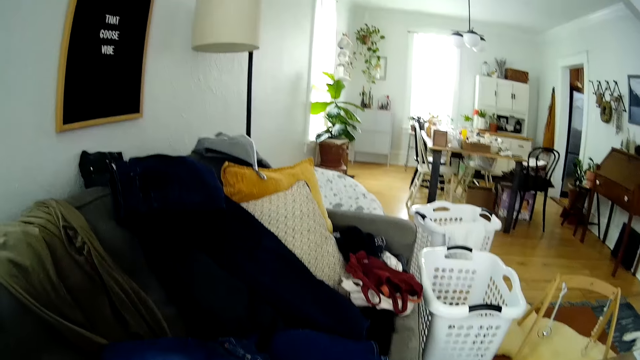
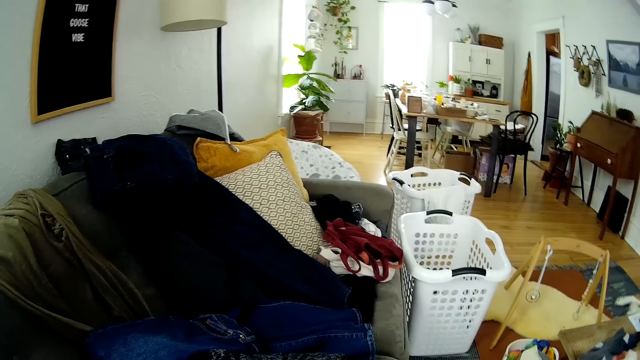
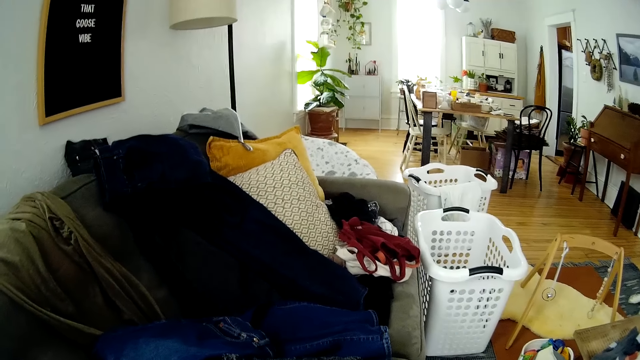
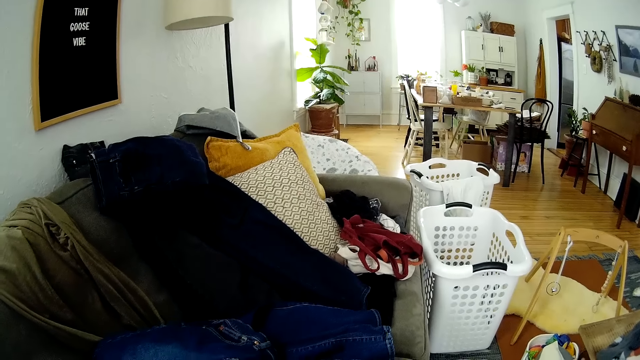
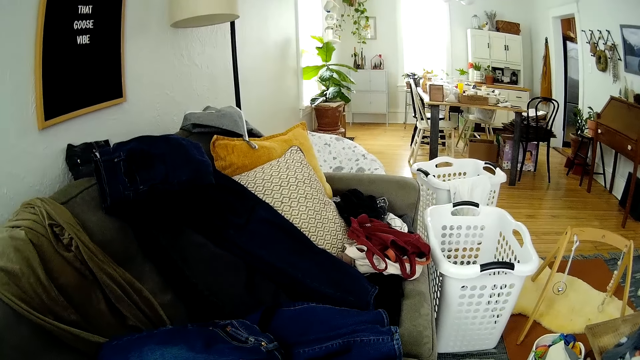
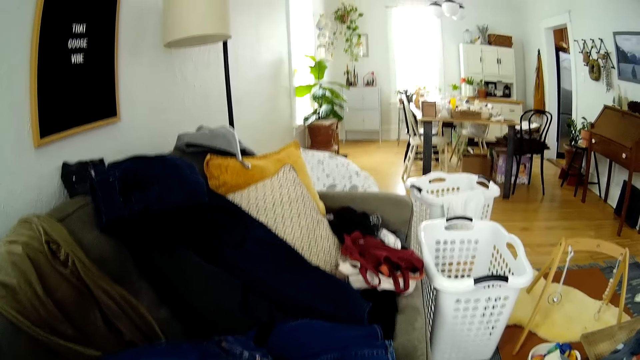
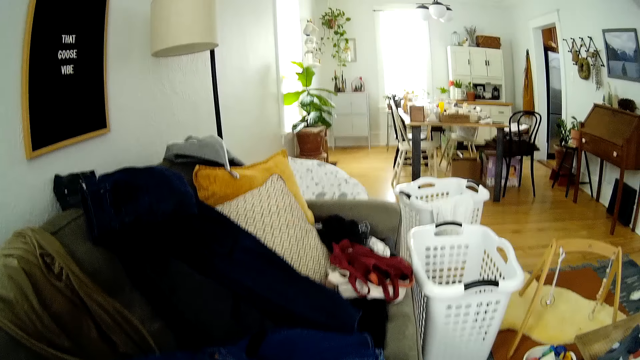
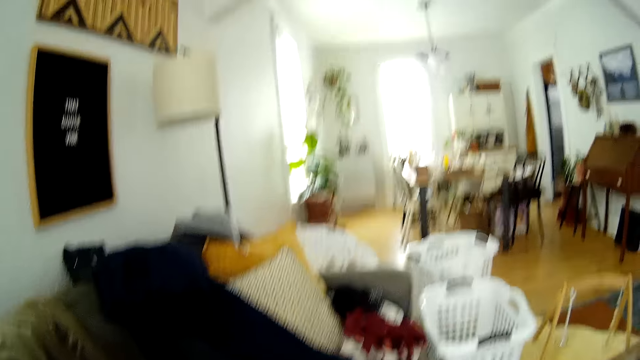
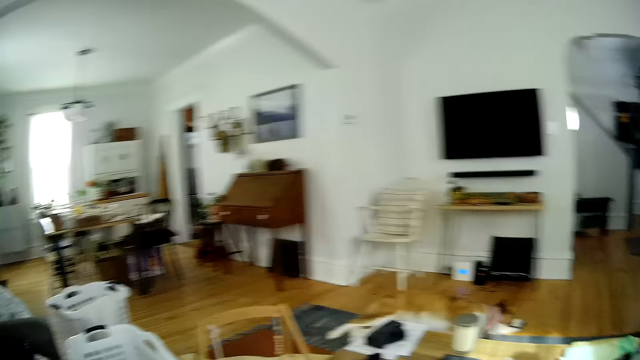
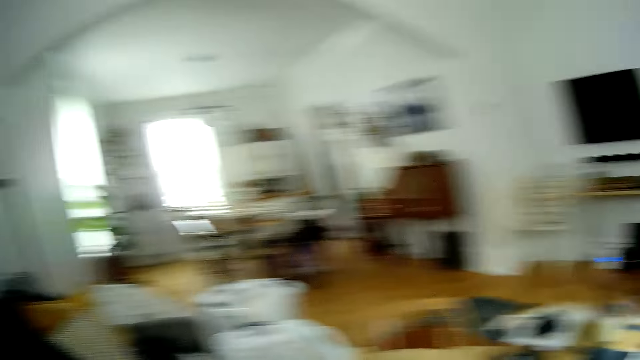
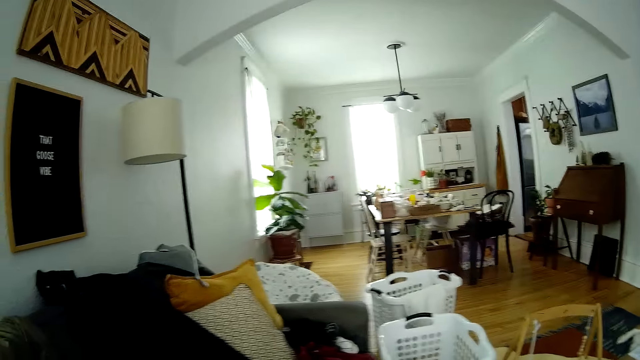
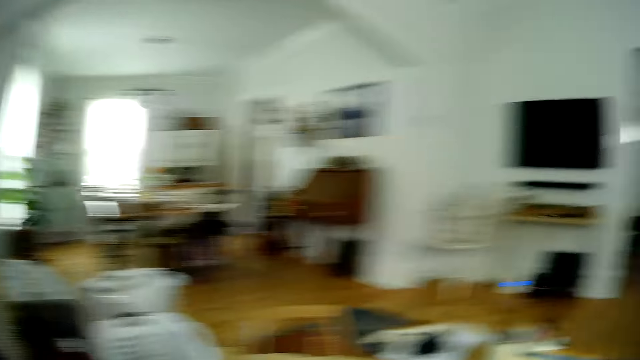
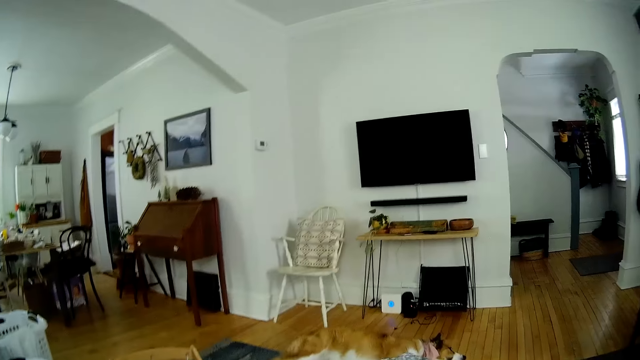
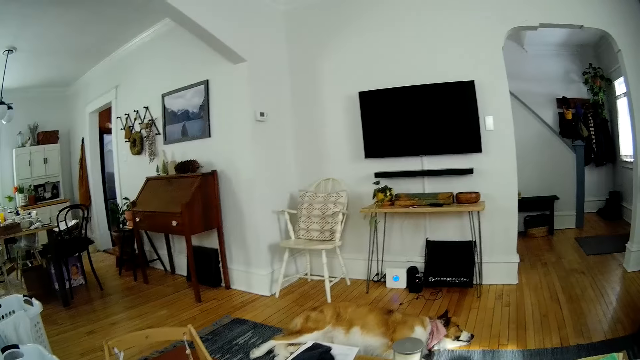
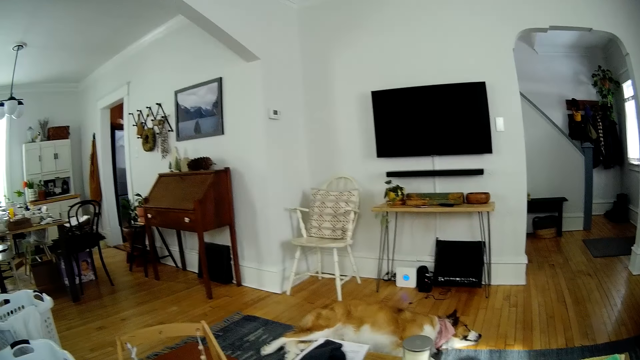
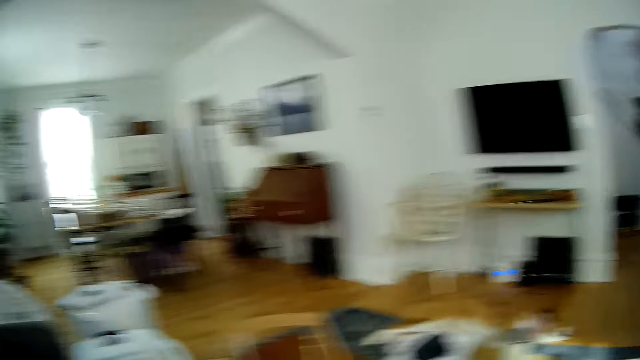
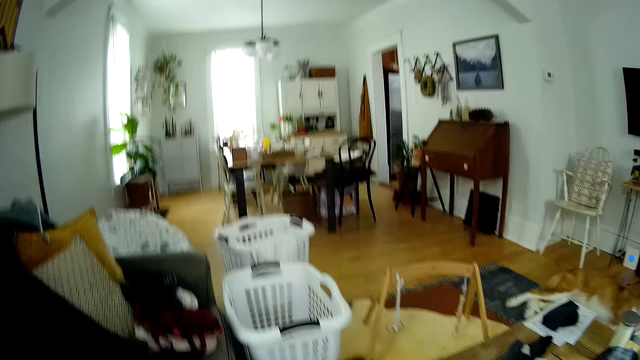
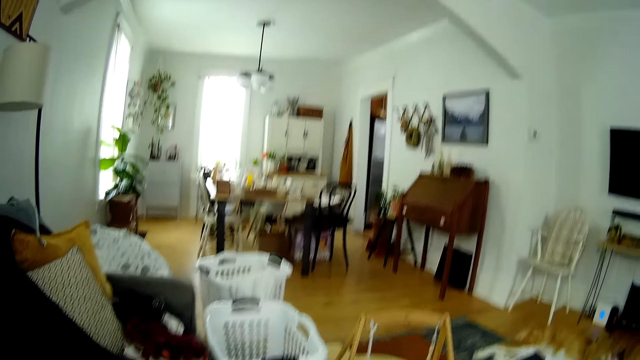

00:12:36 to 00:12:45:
The camera wearer looks round.

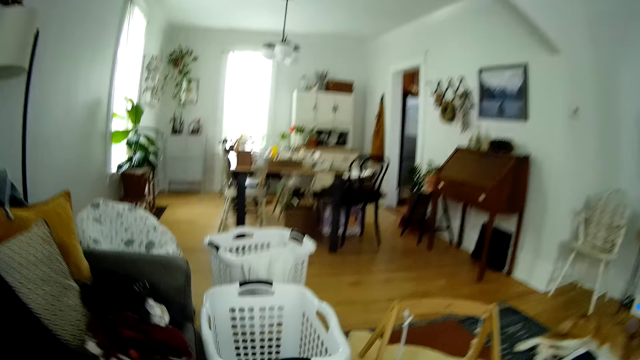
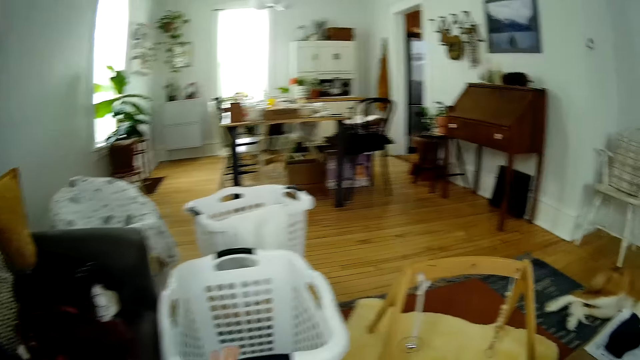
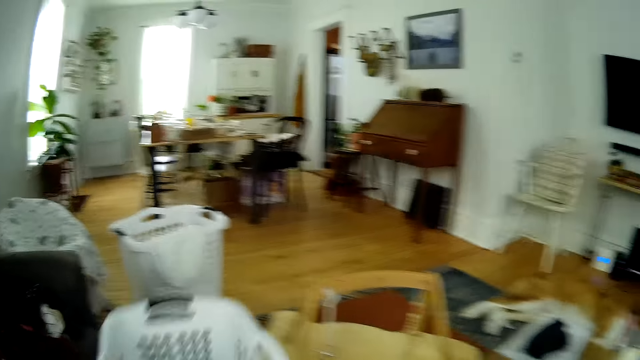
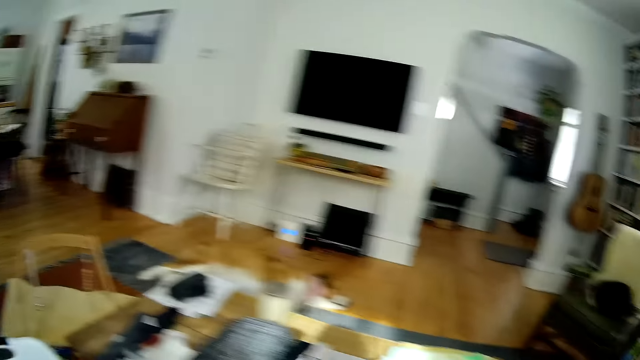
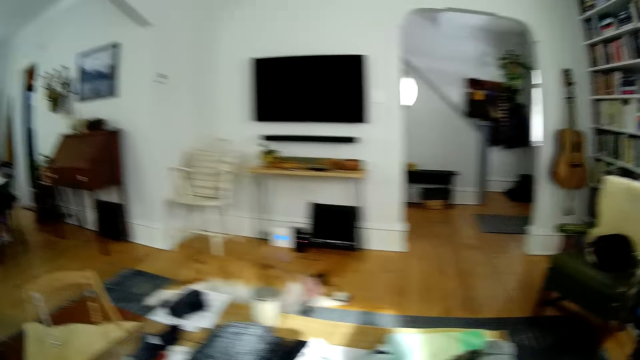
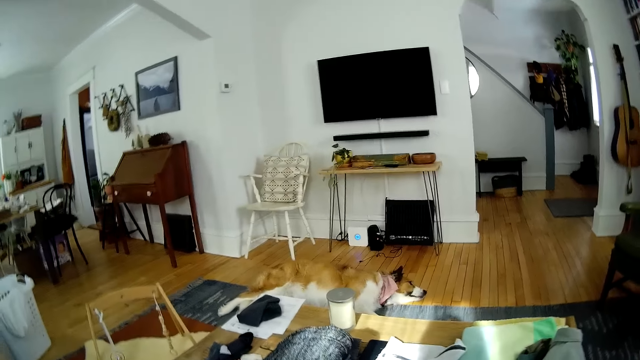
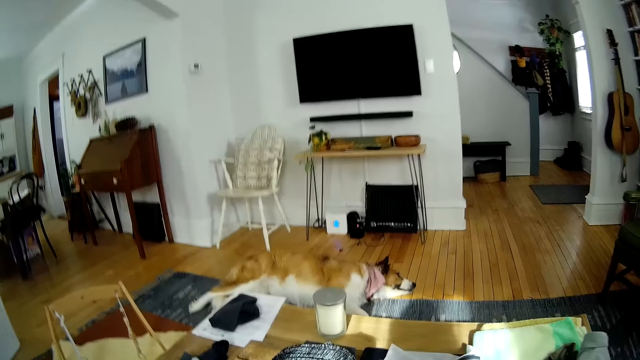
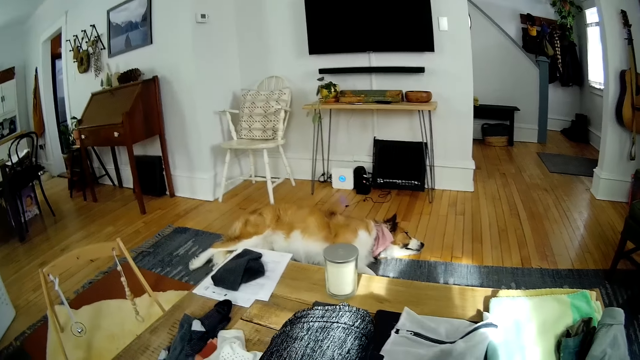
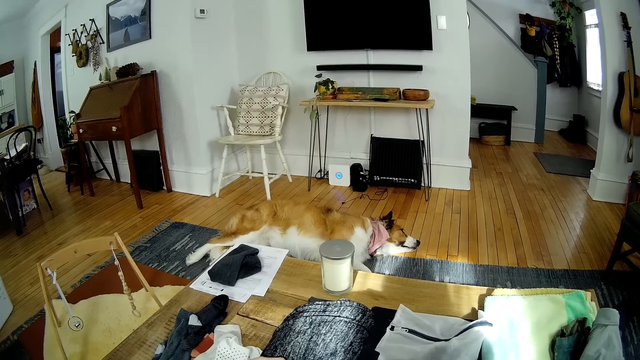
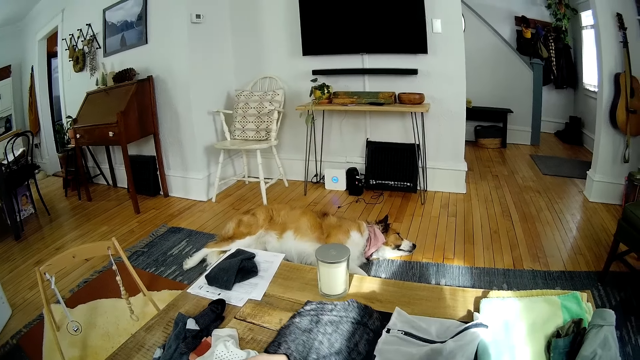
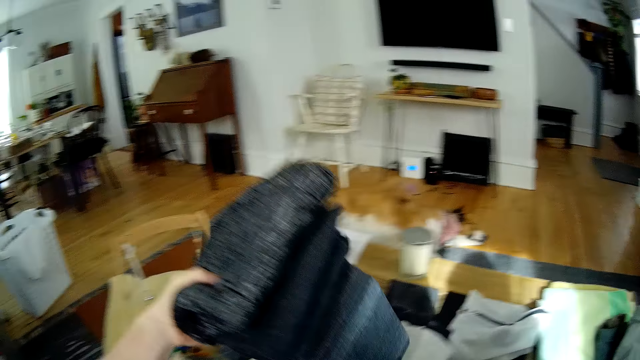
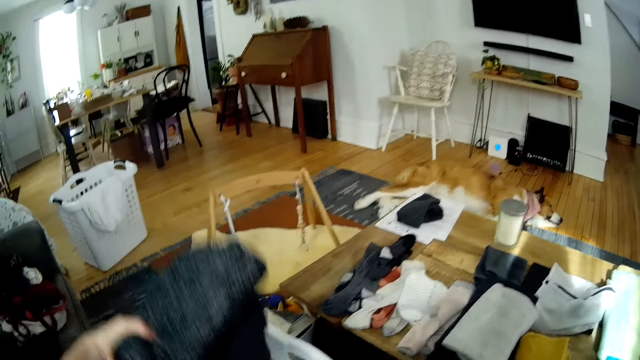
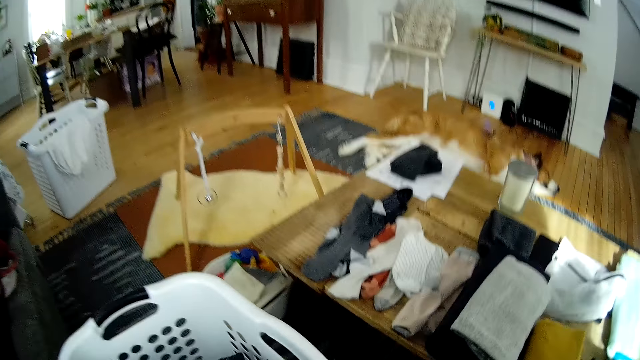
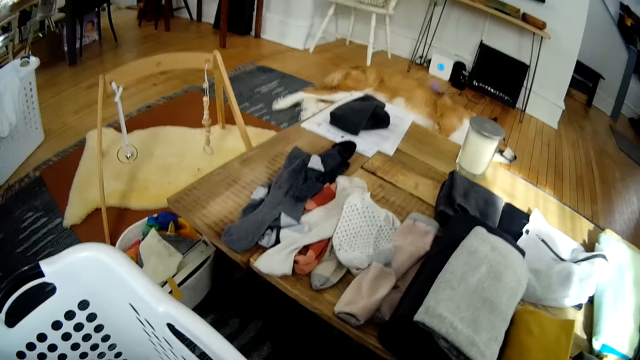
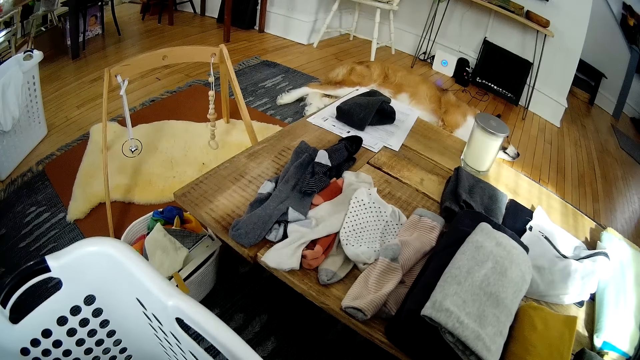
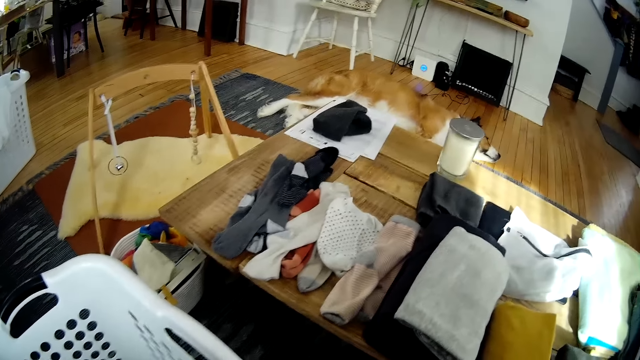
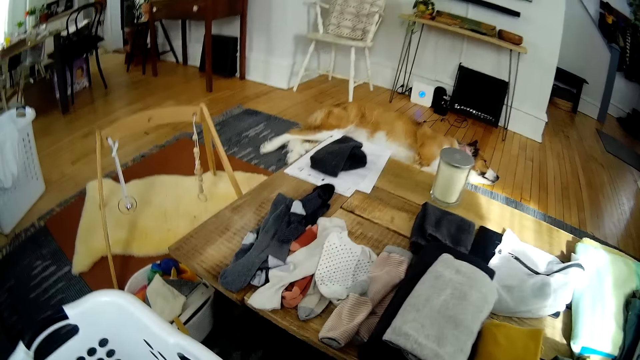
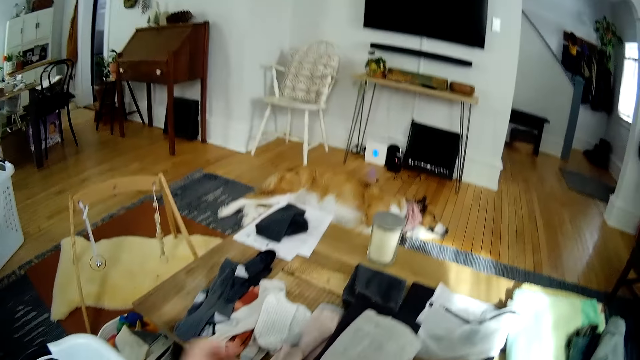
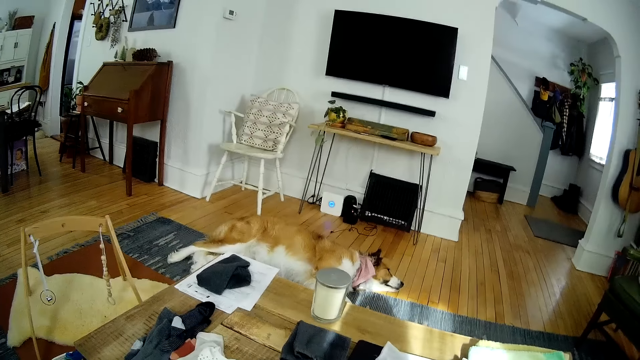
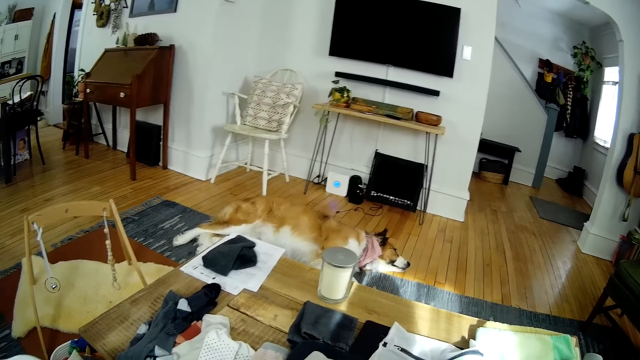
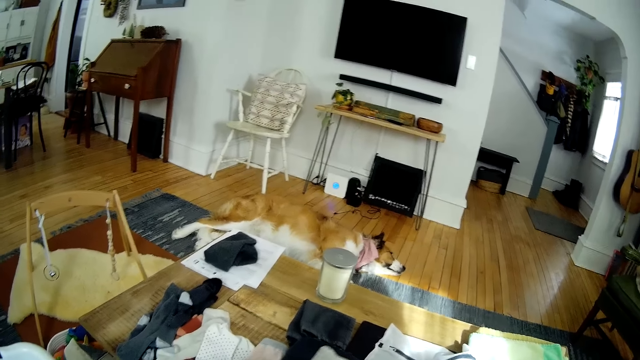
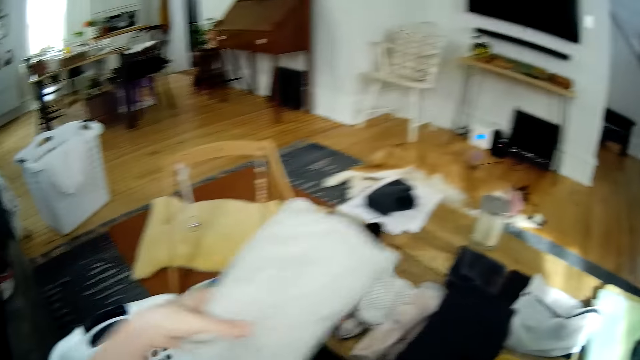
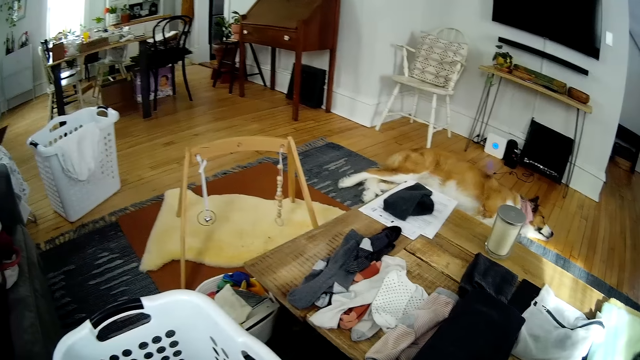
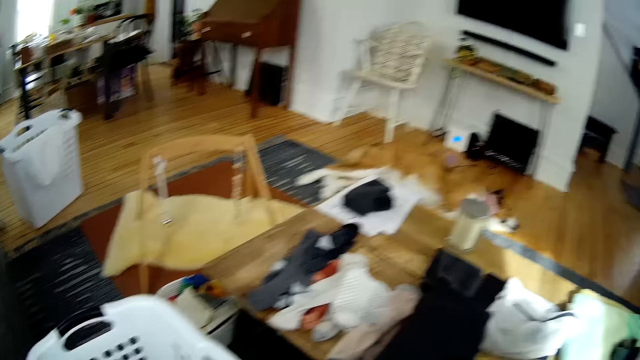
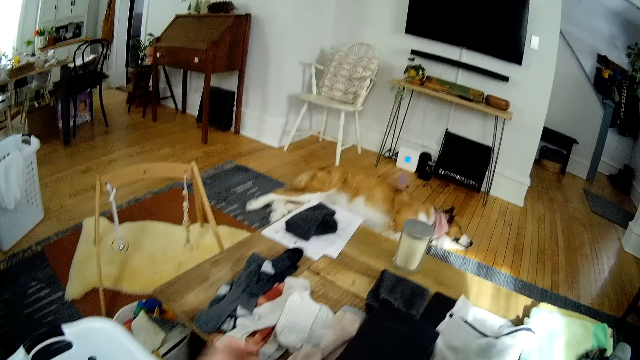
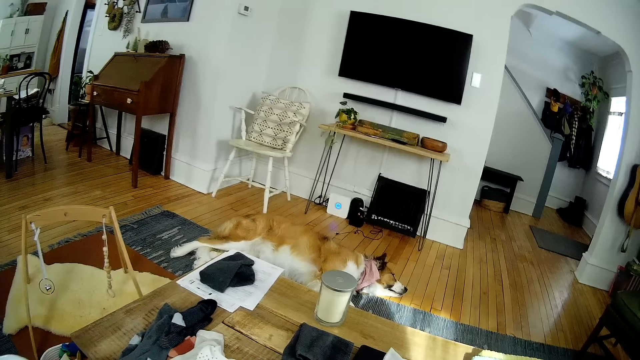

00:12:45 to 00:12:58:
The camera wearer moves a basket on the floor with her left hand. She picks folded clothes from the ground with her left hand. She puts the folded clothes in the basket with her left hand. She picks a cloth and puts the cloth in the basket.
